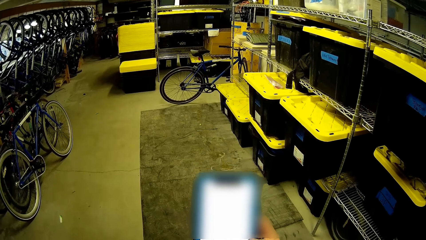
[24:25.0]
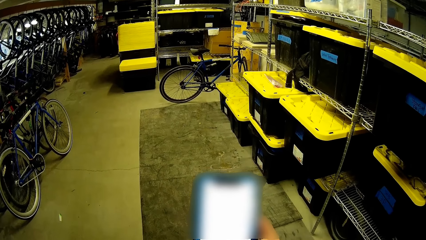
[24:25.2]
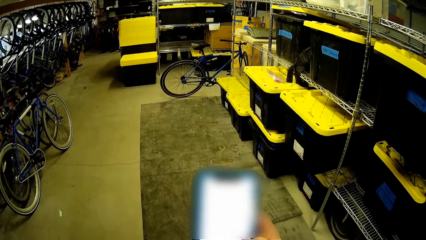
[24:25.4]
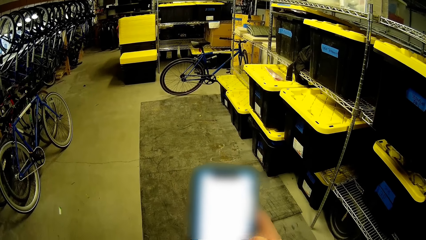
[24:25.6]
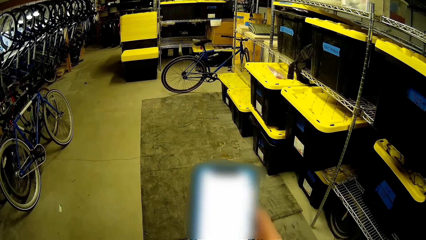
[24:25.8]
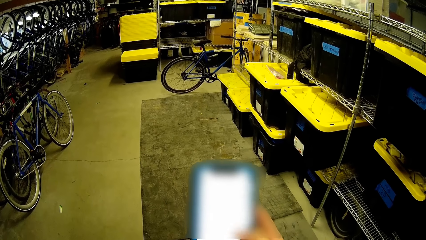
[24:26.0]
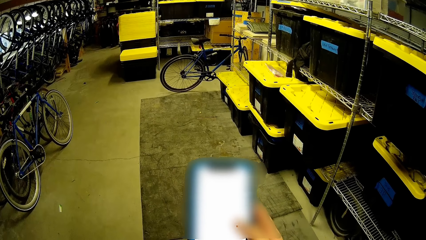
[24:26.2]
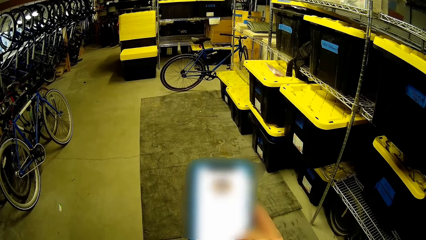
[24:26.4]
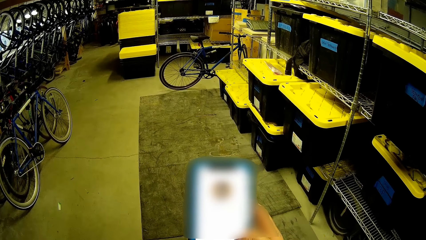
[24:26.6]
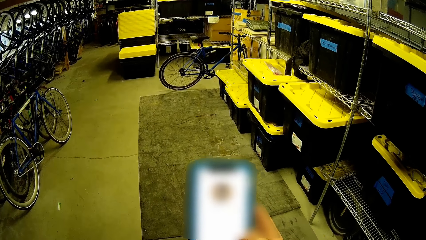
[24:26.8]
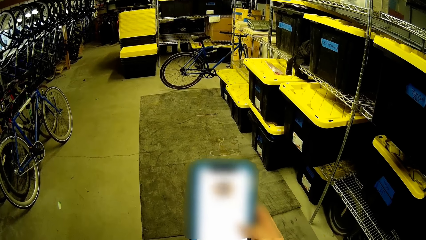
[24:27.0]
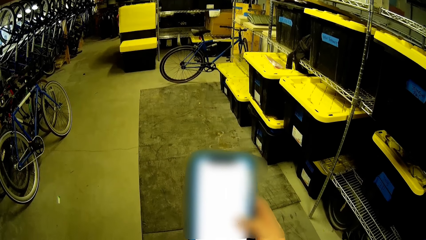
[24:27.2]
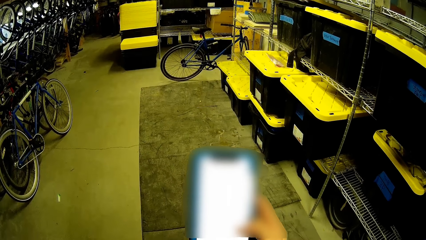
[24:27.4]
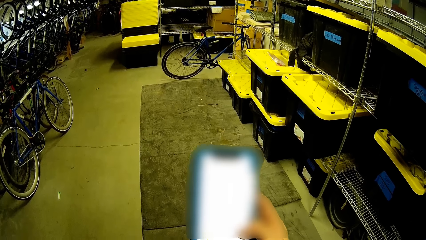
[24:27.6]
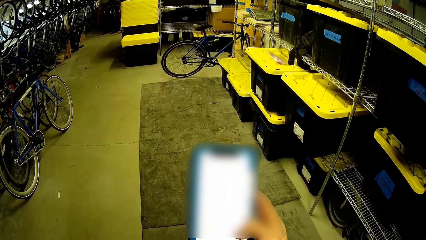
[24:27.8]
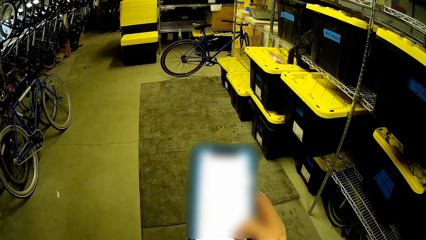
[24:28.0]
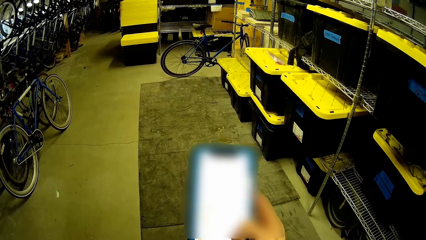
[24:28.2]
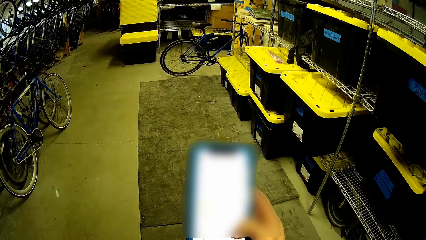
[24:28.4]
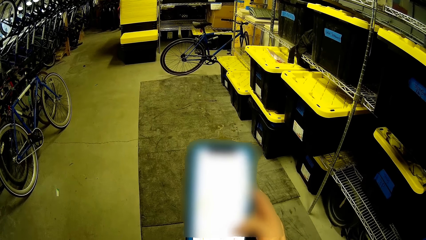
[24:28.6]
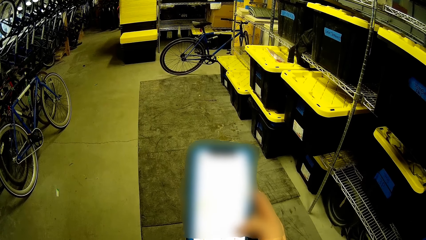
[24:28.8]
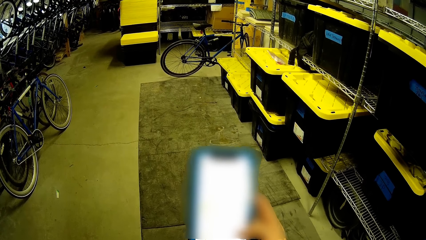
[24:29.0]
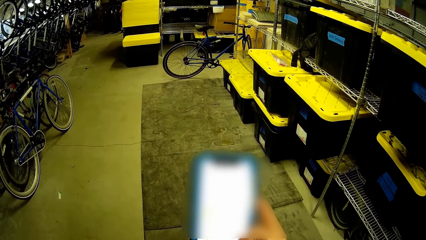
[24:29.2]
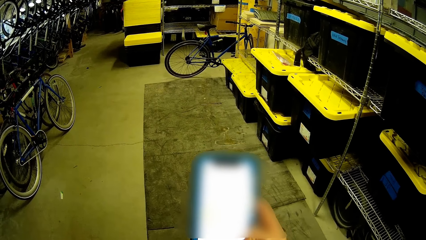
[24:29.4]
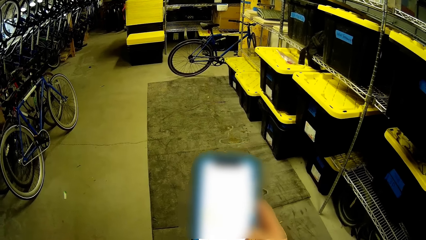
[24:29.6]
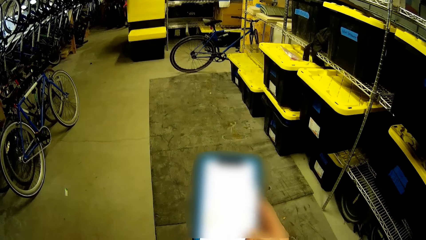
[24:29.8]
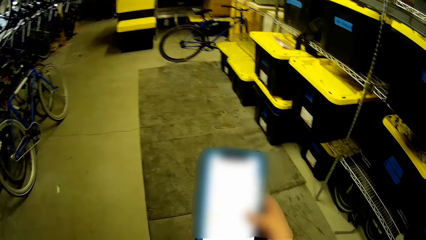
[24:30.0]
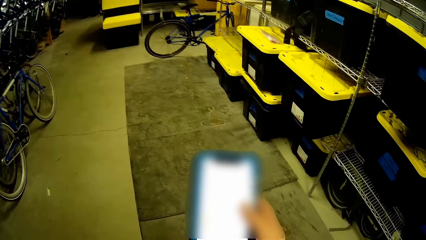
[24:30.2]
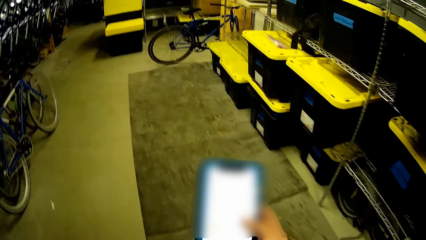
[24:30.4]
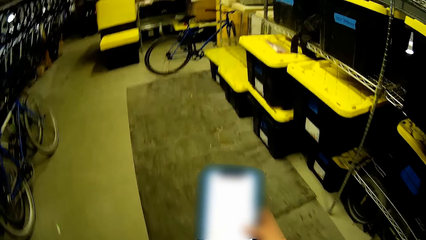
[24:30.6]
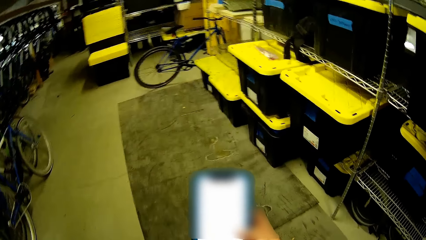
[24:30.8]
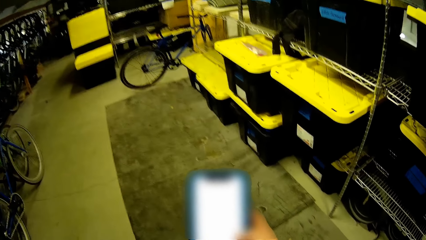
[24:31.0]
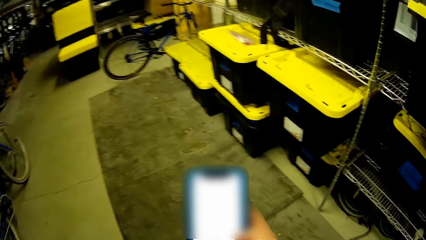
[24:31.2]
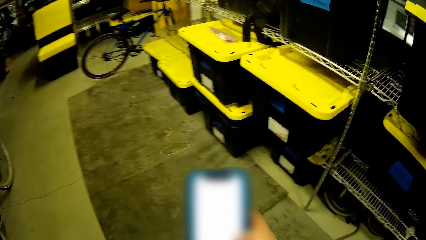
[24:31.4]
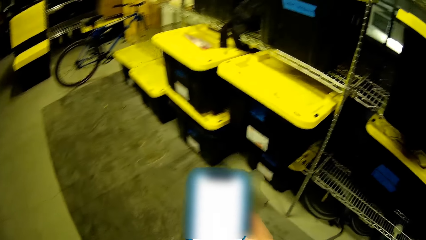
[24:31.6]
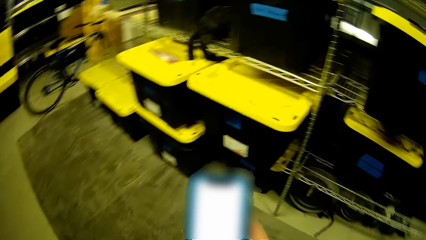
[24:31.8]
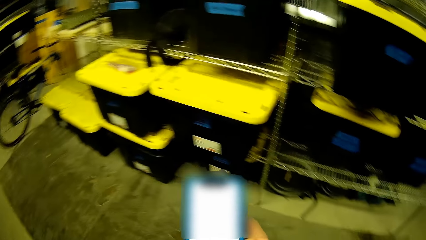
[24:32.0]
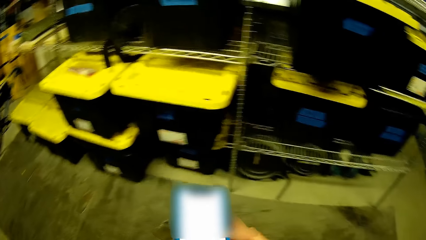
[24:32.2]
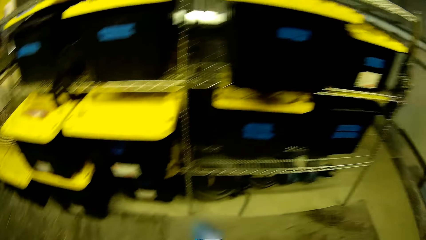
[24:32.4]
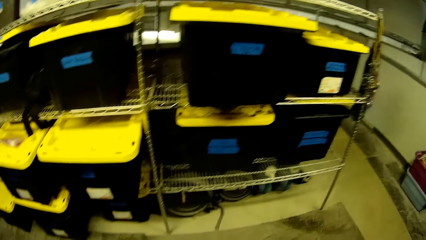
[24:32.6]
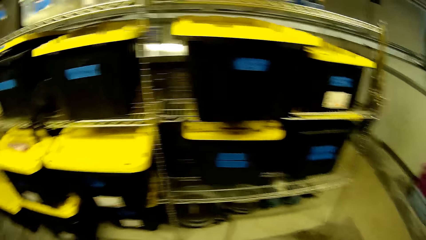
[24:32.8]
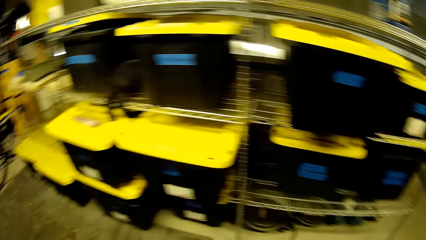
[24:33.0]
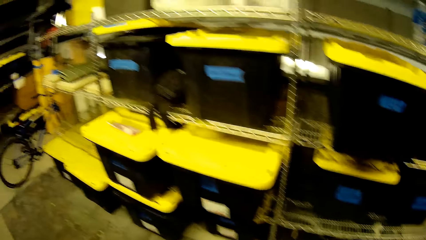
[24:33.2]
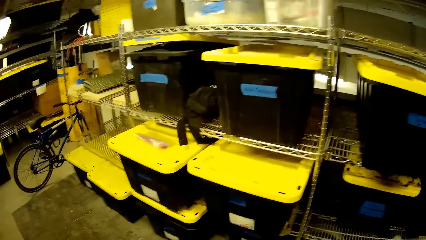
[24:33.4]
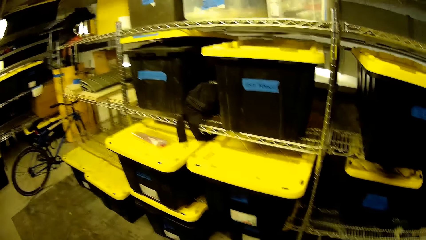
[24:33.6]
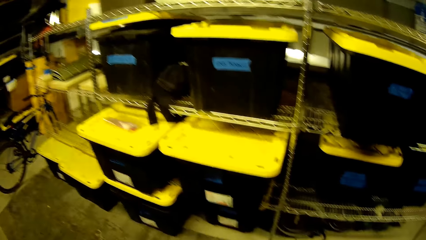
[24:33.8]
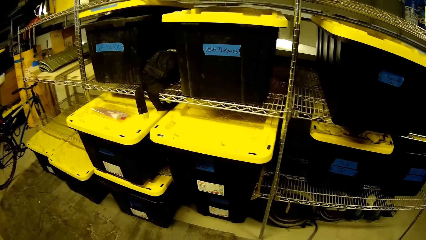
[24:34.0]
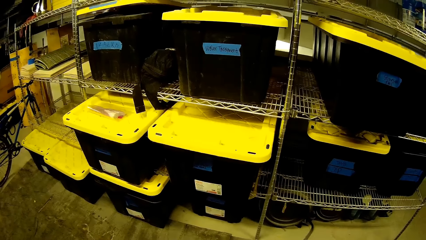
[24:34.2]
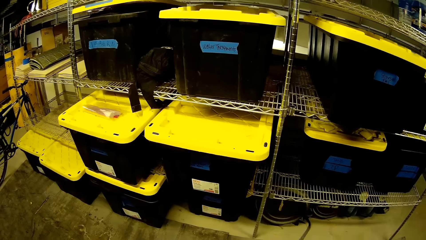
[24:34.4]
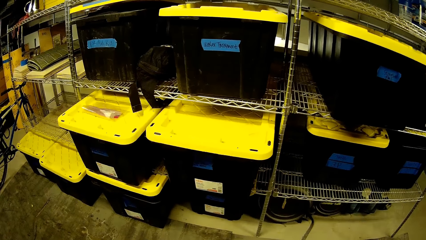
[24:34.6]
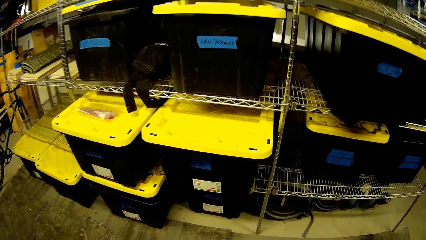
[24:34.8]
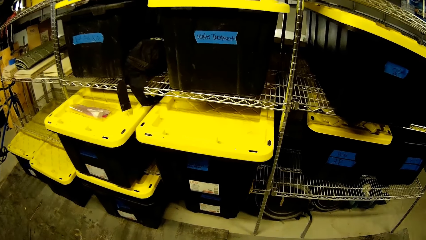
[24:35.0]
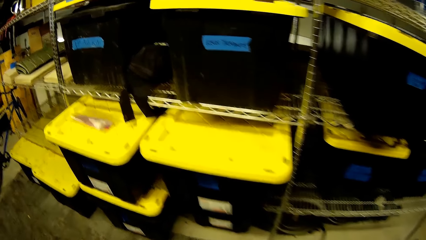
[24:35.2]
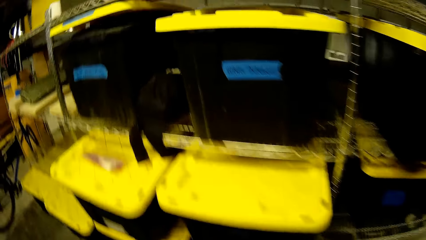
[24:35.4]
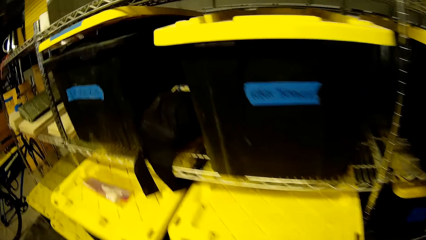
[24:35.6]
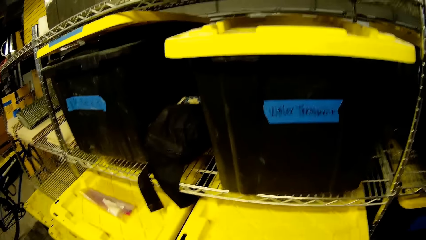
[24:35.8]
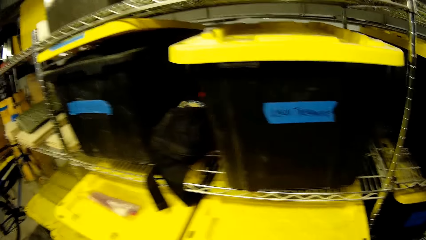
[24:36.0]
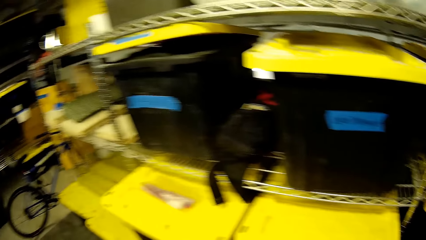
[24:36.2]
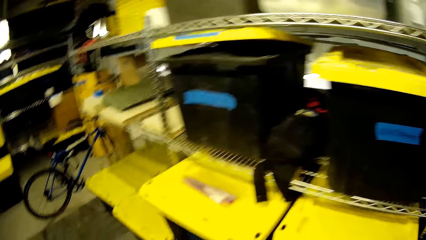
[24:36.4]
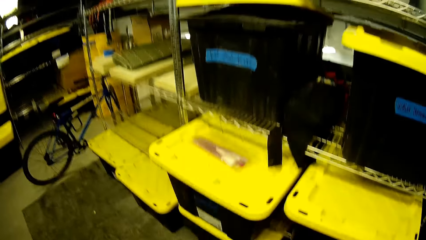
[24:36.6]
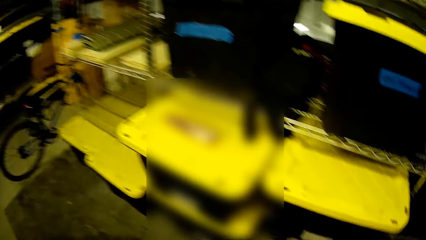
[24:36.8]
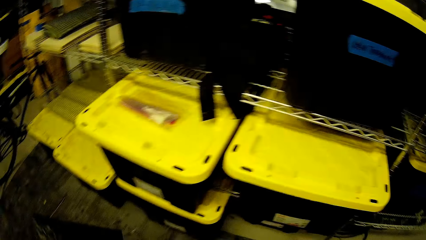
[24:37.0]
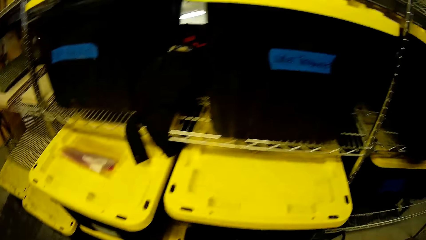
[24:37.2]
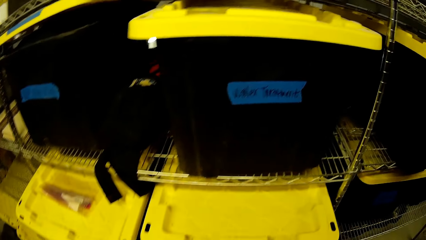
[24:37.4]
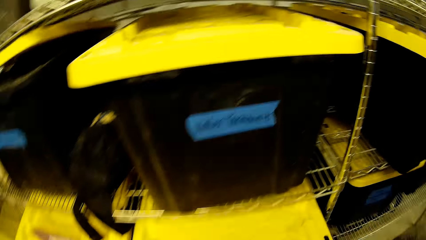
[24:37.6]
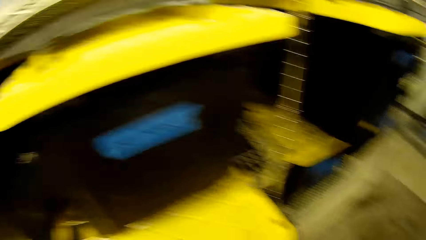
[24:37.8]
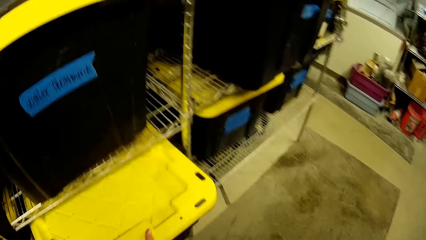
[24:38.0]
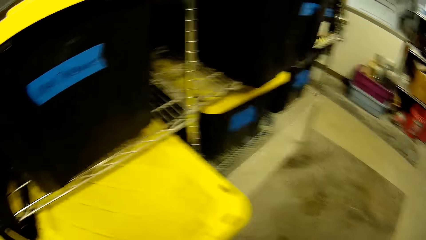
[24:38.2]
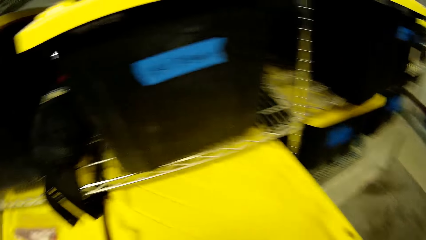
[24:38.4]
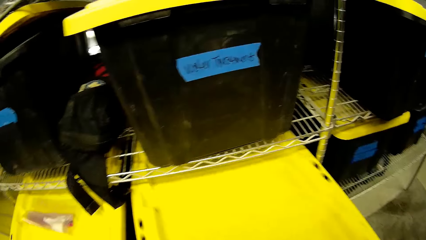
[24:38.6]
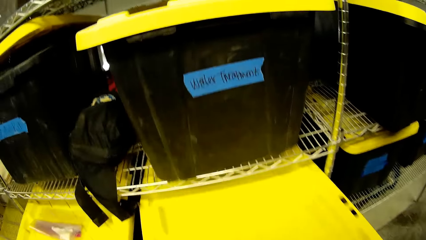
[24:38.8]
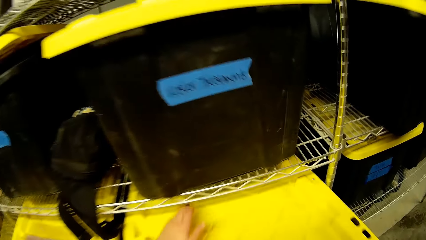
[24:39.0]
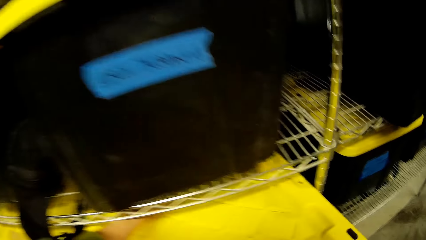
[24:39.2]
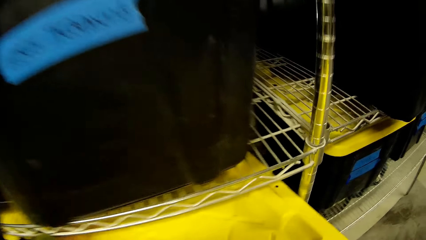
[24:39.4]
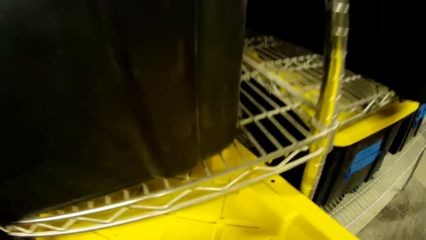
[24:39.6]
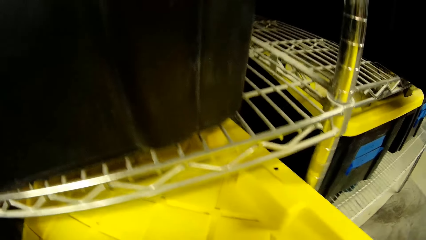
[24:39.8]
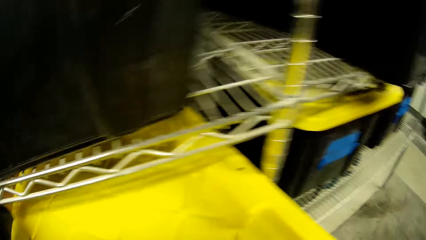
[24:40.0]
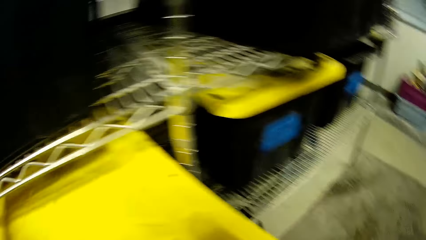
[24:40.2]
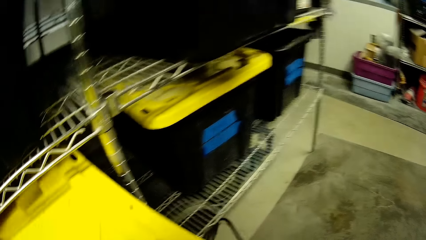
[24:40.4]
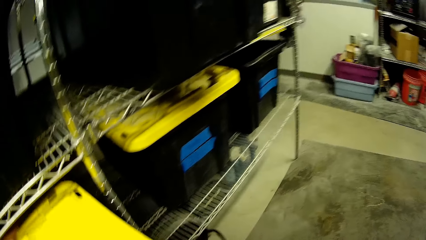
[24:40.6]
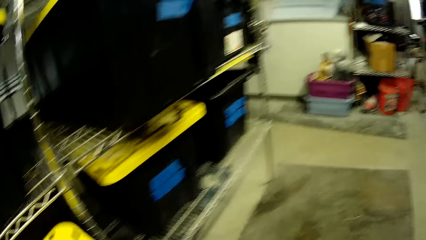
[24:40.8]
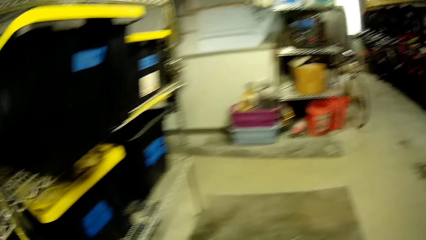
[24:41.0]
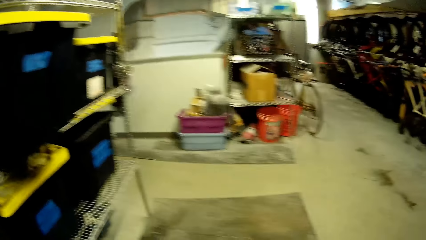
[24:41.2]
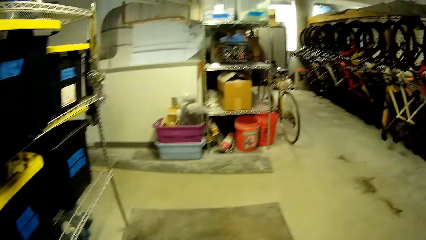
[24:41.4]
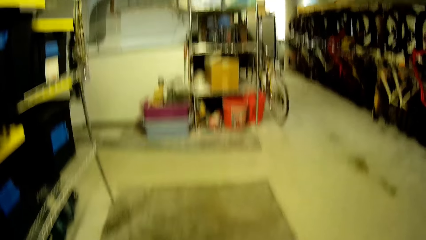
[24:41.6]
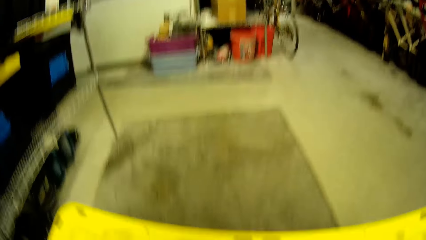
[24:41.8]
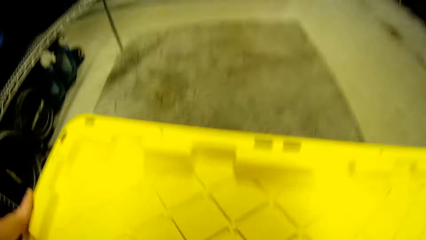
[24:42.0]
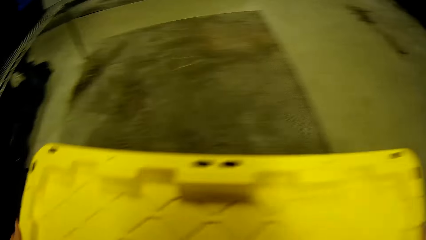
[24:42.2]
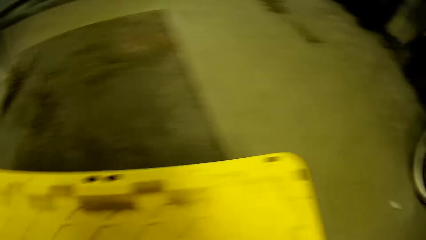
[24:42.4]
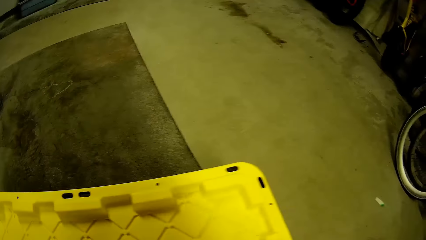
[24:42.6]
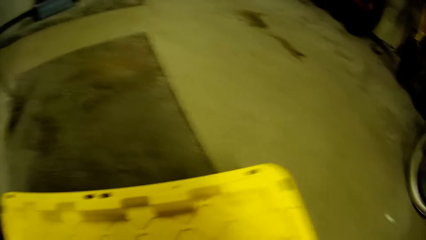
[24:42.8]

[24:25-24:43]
The camera wearer puts back the phone. They look at containers. They pull a container from the shelf.
